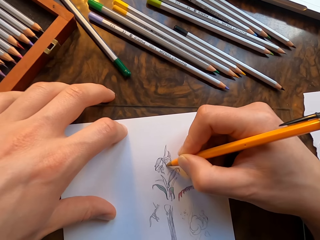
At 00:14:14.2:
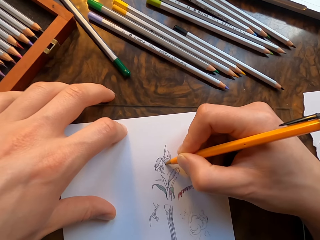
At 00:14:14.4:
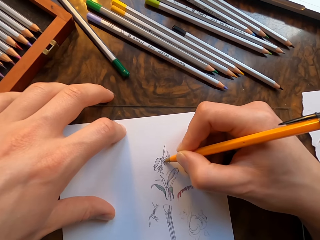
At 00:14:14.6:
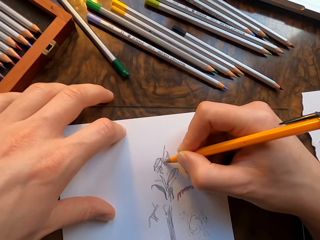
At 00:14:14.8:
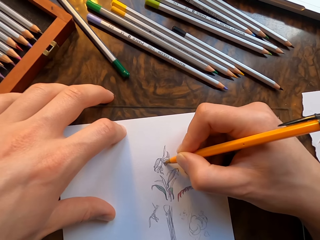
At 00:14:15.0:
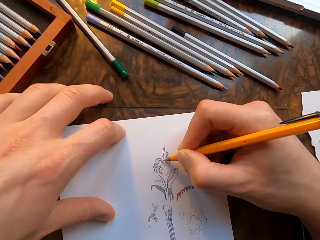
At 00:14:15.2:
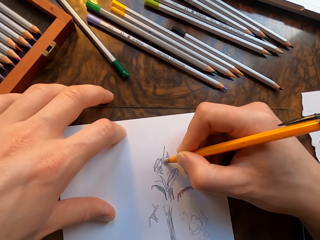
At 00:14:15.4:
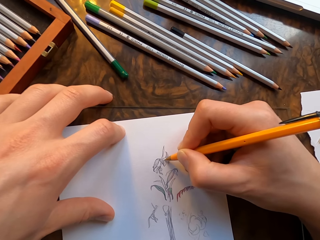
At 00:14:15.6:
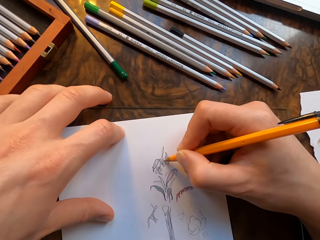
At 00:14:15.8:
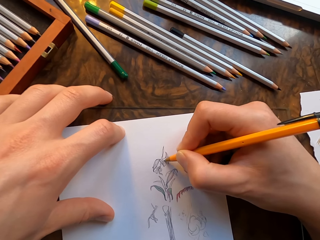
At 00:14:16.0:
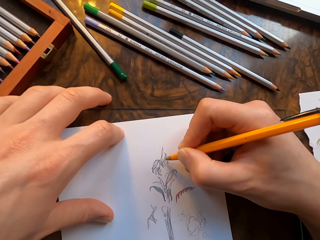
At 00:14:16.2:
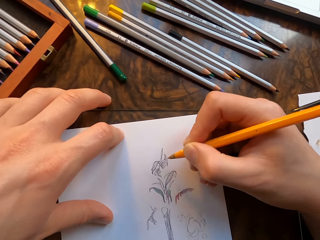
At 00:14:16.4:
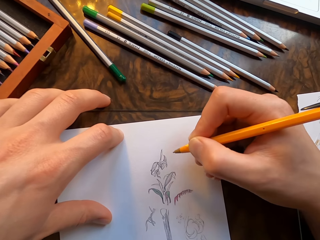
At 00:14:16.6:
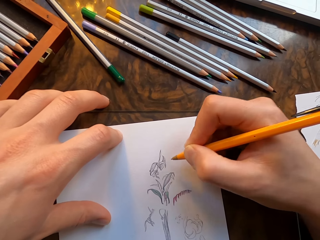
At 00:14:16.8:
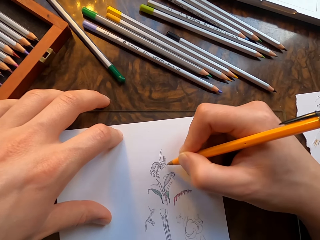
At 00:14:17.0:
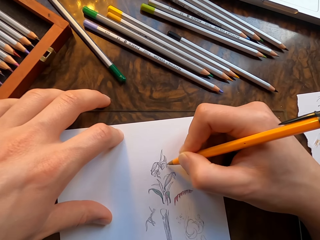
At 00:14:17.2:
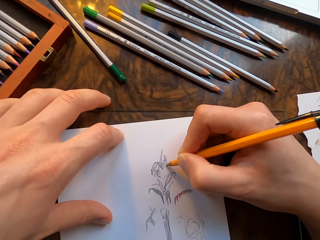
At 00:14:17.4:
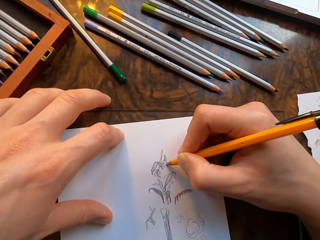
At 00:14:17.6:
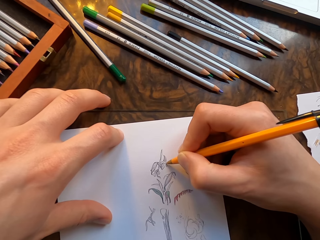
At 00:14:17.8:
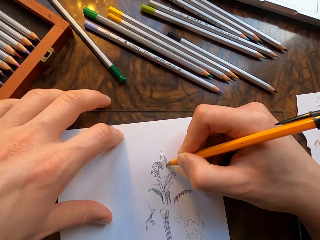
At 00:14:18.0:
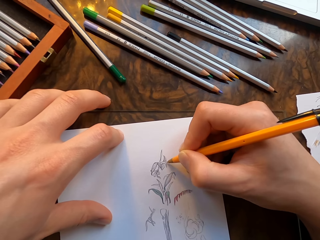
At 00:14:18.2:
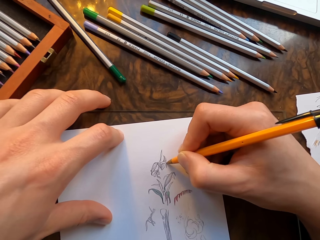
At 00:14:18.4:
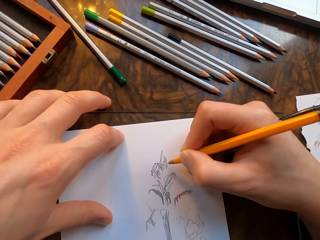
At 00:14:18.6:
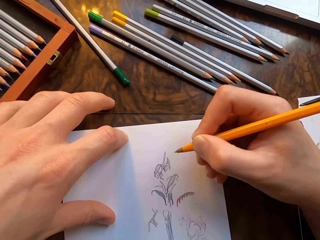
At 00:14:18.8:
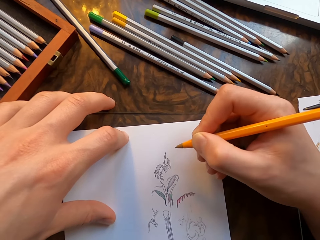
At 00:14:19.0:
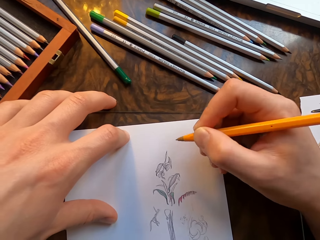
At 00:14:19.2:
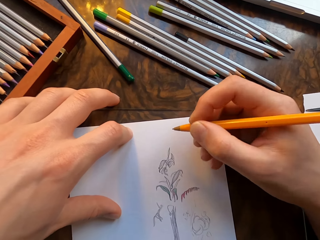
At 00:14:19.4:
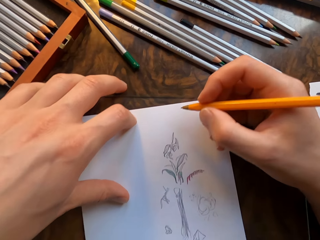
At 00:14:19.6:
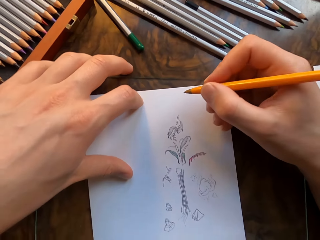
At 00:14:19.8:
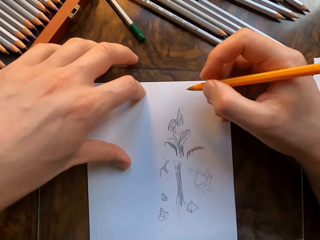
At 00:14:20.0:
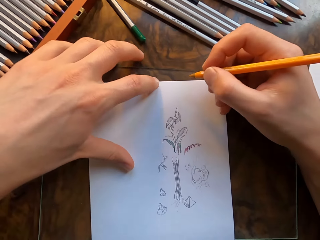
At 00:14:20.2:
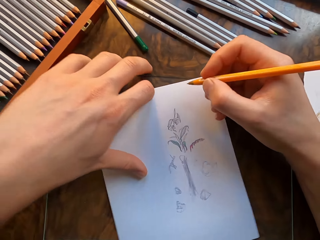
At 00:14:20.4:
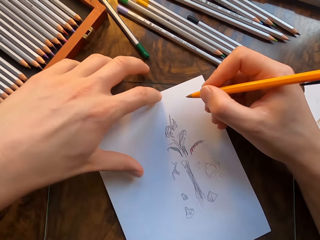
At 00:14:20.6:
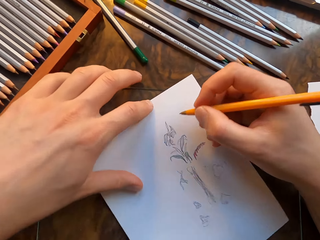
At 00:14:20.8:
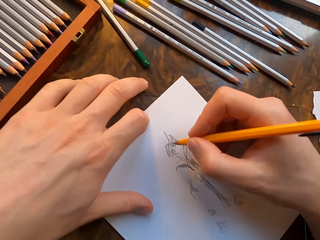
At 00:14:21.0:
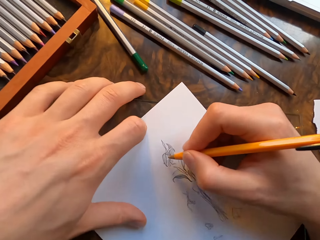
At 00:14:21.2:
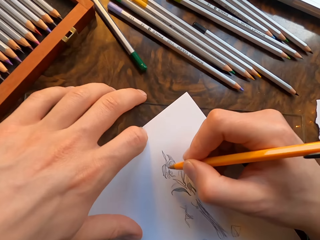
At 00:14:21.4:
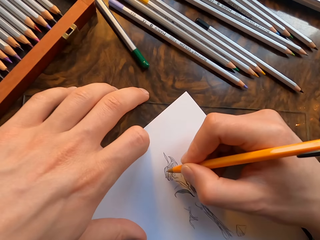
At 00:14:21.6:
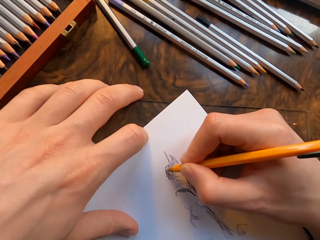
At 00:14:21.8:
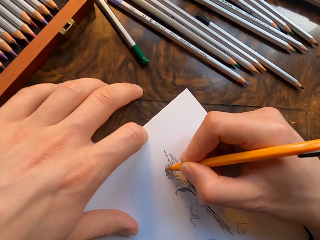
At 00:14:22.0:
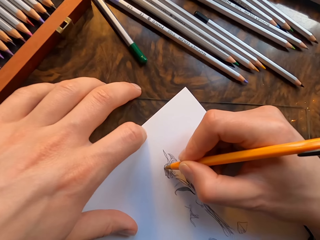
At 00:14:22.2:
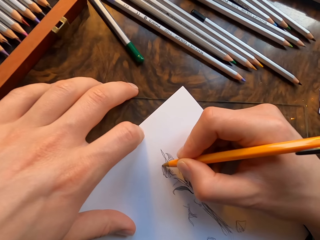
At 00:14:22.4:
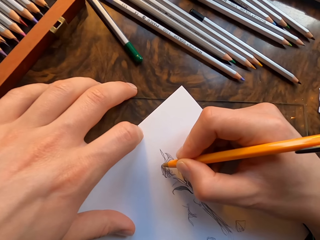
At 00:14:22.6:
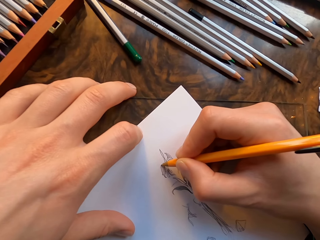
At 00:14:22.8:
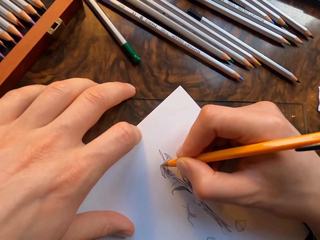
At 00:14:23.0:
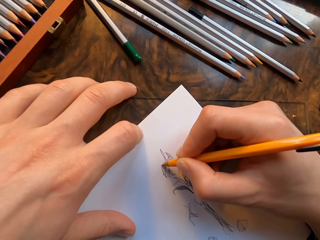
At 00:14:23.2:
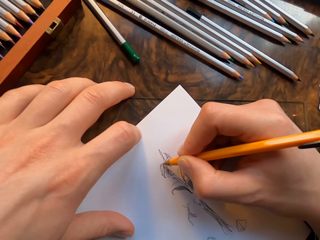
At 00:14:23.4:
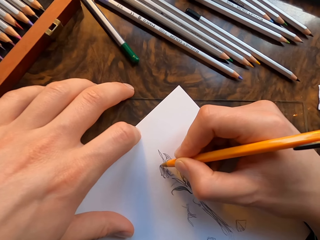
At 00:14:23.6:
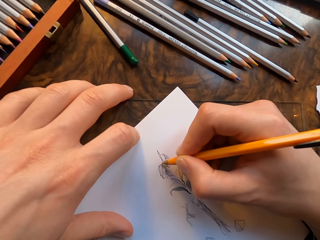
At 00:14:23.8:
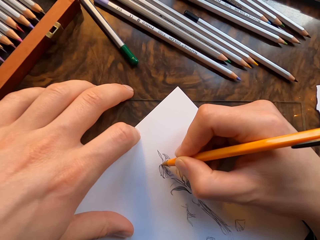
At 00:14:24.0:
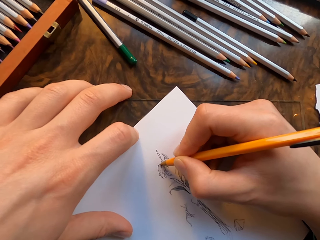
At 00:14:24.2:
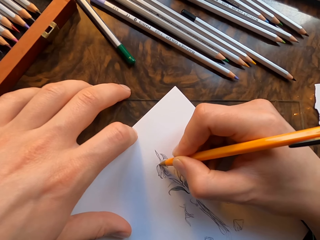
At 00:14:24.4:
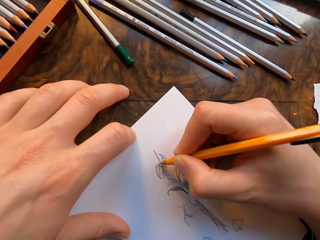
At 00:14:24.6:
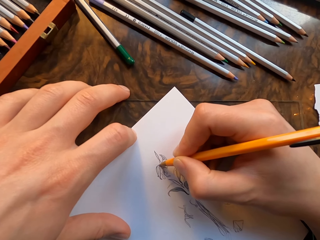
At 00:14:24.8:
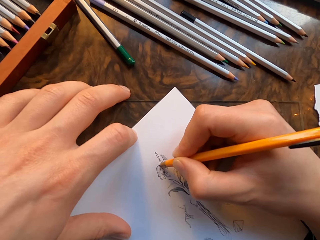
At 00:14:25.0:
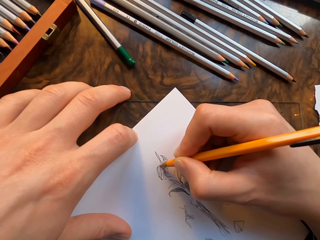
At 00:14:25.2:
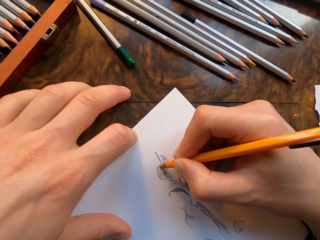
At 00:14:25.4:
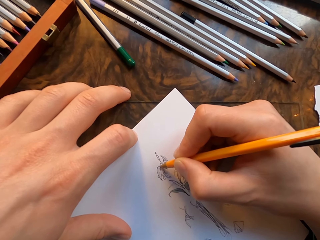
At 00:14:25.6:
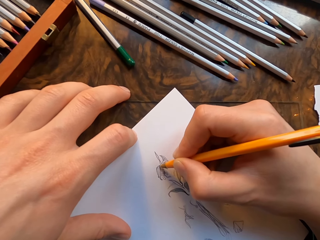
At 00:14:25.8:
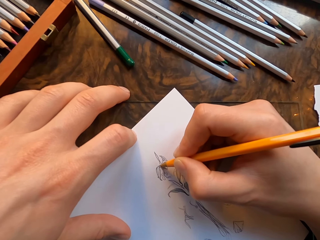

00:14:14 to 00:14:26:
The camera wearer lifts the pen. He moves the drawing paper with his left hand. He draws on the drawing paper with the pen in his hand.

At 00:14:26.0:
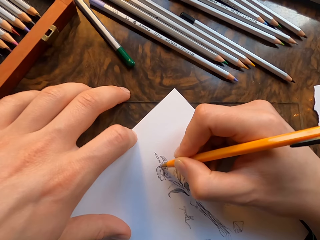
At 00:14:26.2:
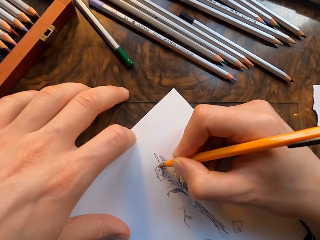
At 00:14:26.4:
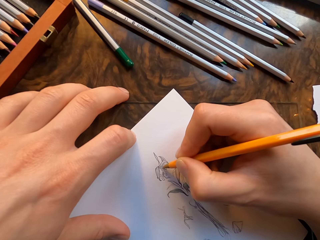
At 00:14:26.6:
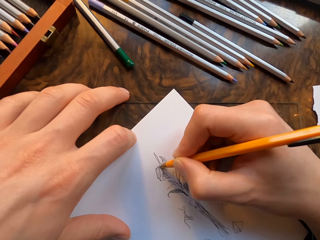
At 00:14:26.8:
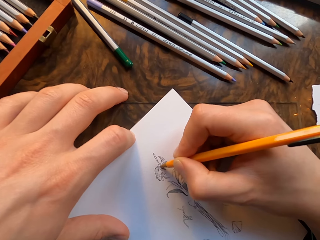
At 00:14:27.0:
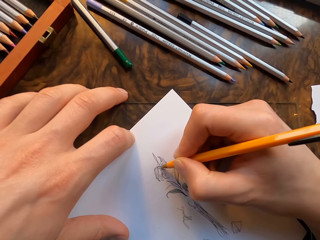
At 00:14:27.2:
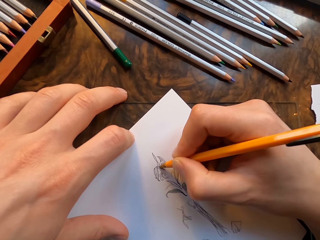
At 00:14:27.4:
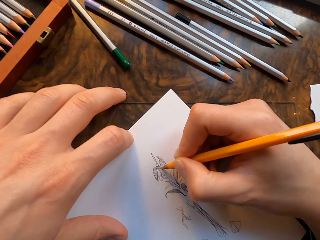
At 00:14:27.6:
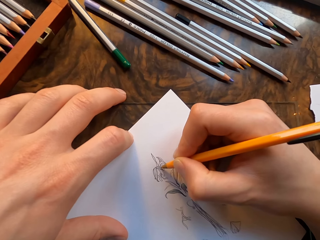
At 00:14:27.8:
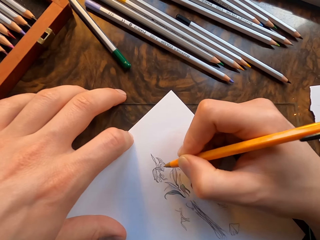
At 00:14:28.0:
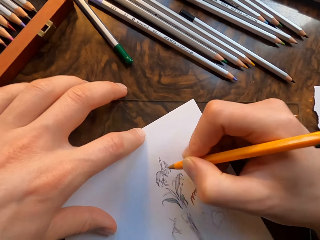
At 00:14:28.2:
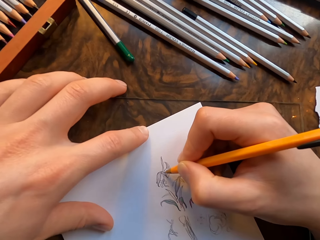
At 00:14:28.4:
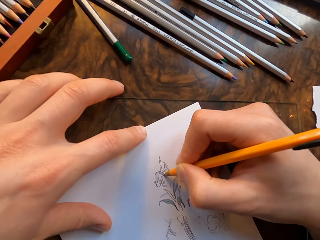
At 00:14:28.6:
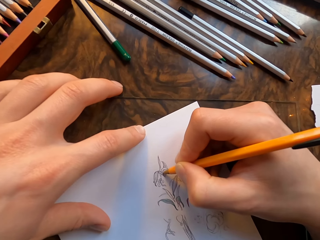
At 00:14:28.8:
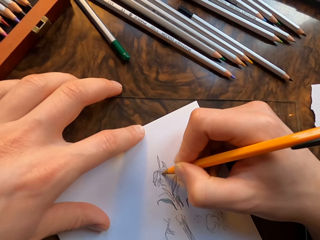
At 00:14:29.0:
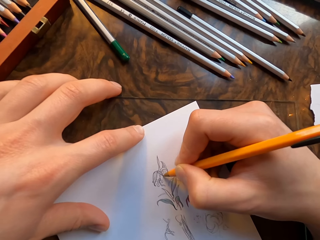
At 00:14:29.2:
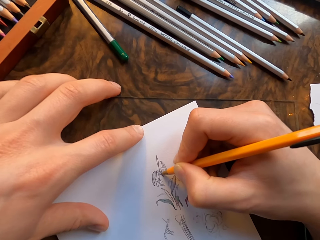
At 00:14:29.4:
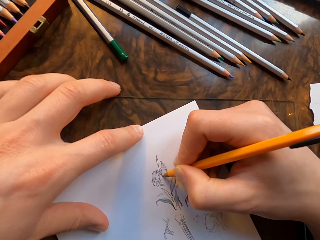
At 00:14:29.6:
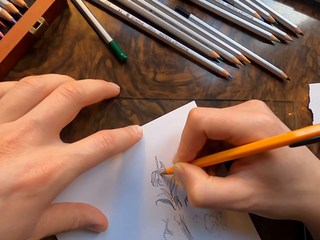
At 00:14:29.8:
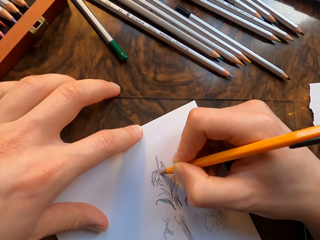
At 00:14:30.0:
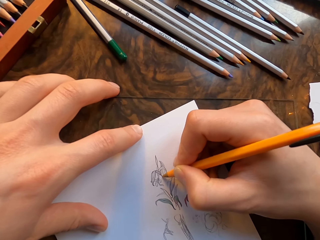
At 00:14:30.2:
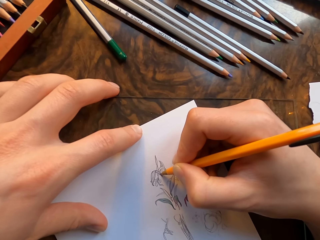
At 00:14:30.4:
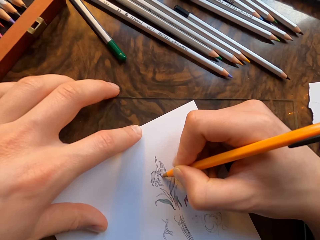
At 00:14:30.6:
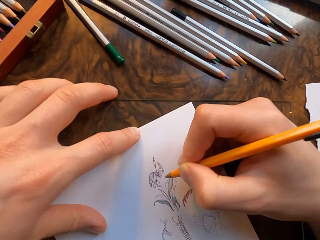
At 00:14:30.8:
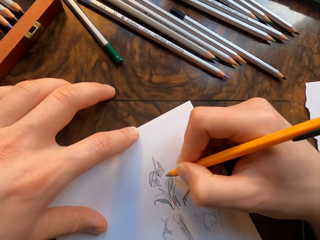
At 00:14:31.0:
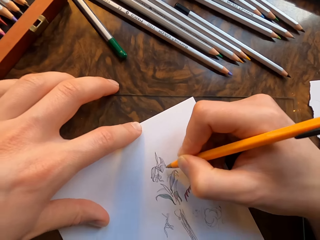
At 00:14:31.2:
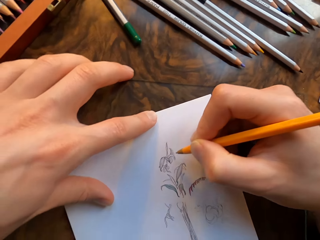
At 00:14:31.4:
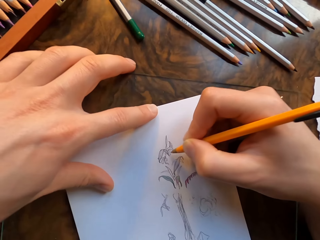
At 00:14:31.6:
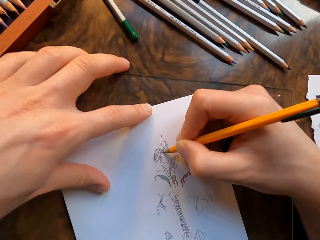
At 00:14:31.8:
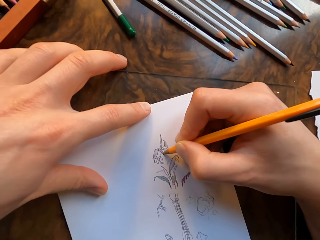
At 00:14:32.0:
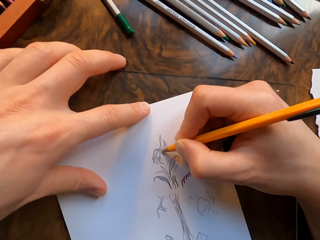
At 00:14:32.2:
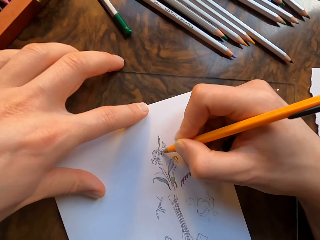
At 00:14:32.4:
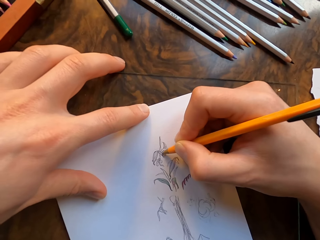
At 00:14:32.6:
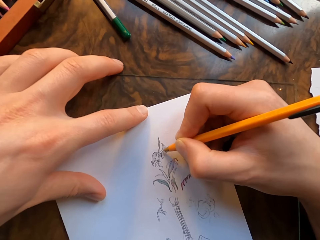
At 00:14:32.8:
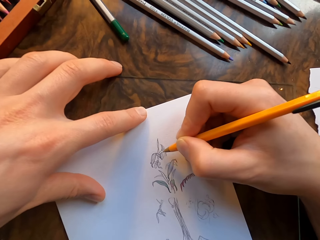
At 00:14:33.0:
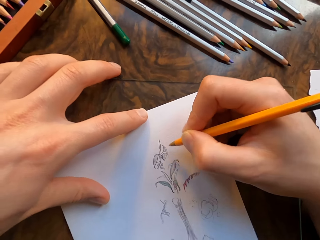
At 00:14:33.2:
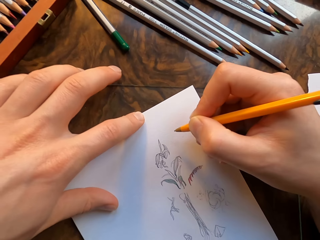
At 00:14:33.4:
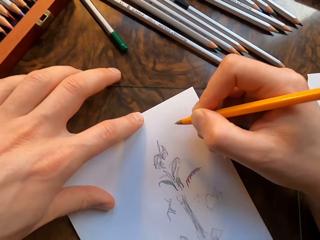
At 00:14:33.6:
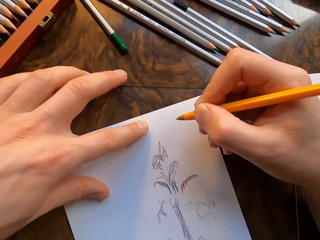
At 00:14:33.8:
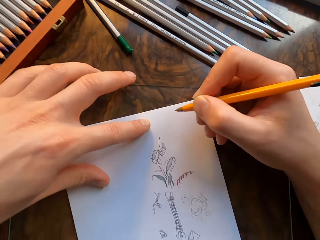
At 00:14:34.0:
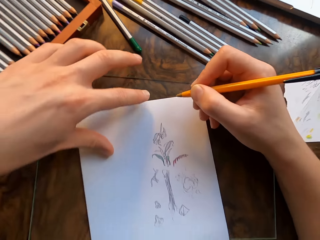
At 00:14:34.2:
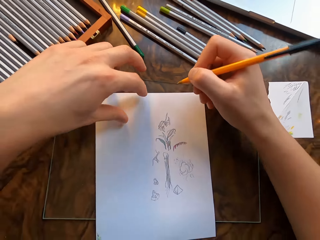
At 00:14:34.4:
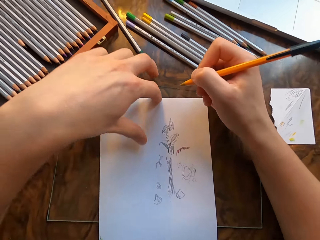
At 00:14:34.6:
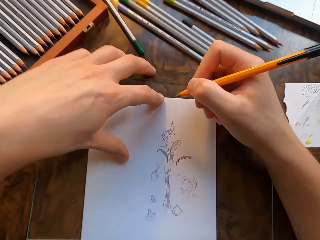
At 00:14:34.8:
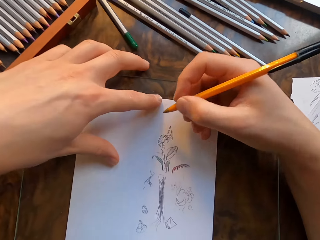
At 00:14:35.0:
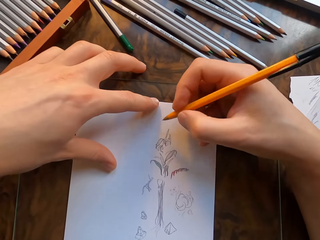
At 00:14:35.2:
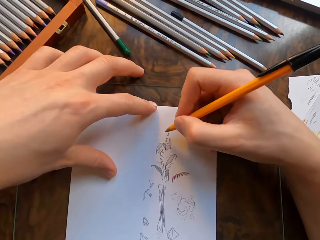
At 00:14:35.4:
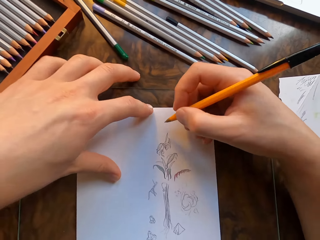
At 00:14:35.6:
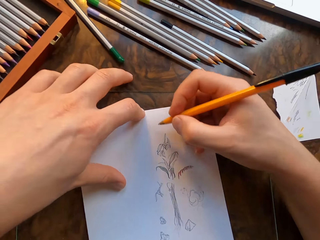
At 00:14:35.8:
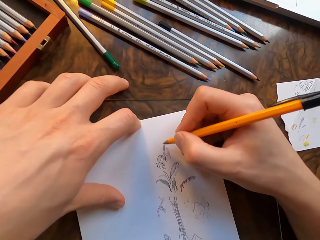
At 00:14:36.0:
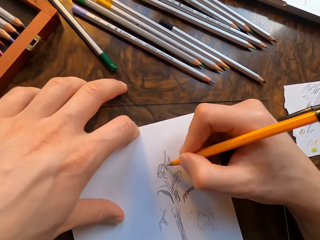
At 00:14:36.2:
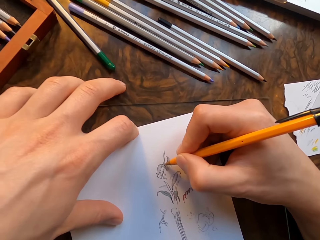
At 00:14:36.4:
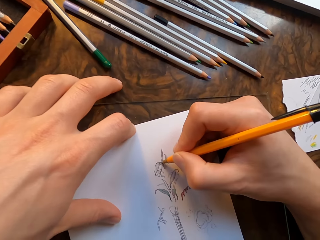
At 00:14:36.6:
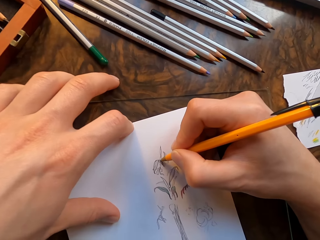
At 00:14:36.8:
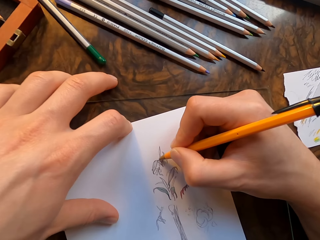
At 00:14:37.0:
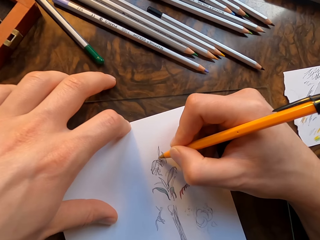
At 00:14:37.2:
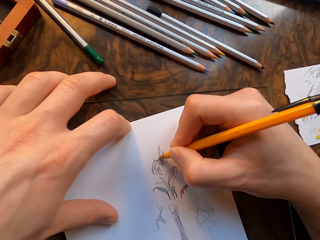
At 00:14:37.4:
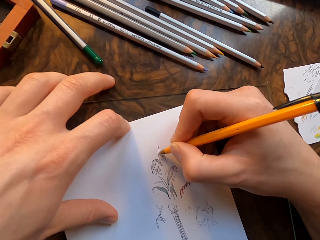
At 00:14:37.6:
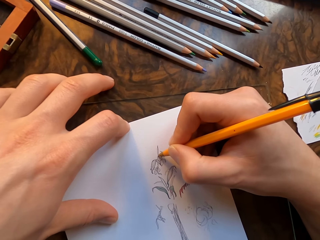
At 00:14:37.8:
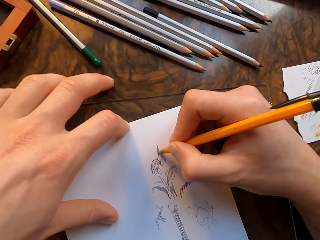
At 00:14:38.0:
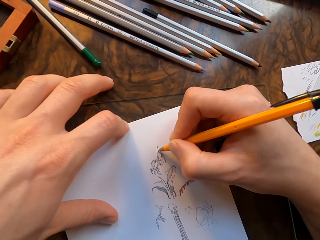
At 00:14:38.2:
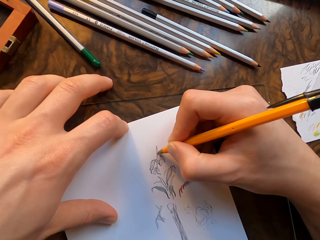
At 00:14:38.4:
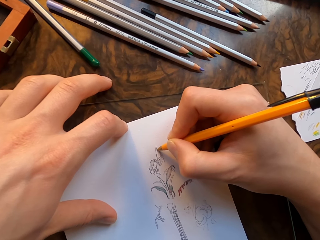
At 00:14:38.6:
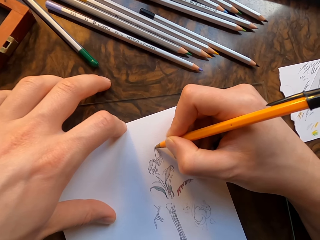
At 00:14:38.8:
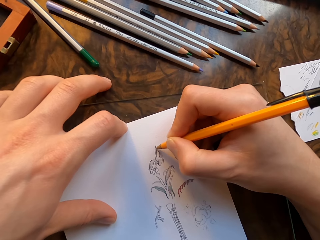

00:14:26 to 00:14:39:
The camera wearer moves the drawing paper with his left hand. He draws on the drawing paper with the pen in his hand.
